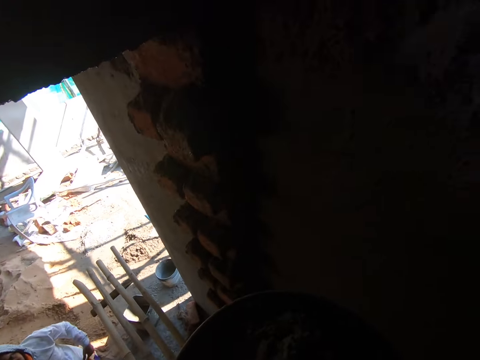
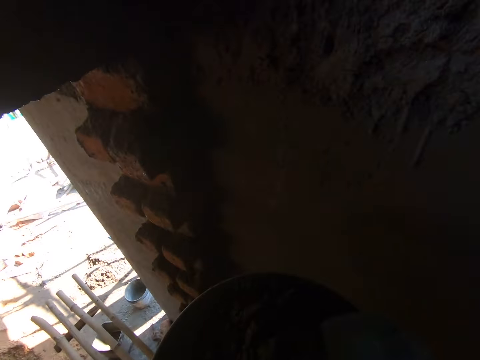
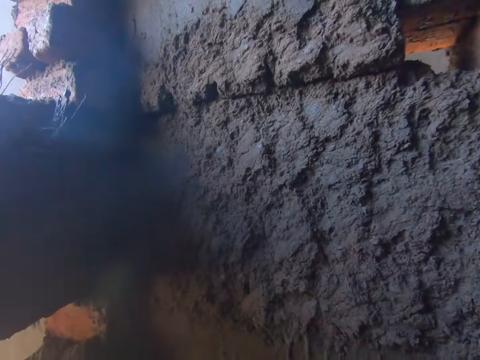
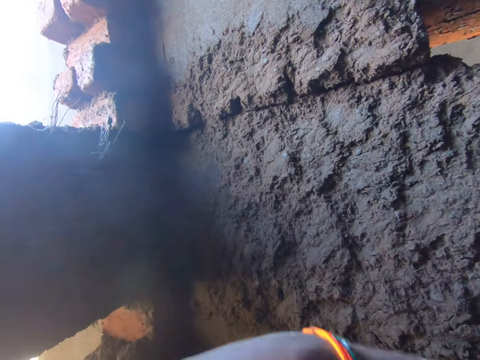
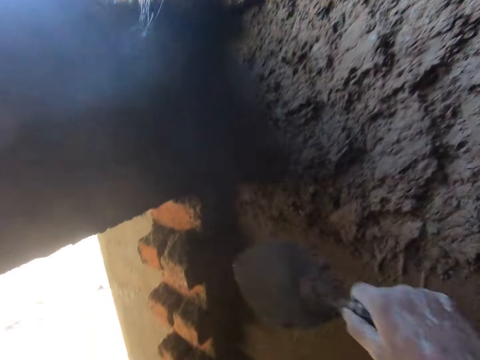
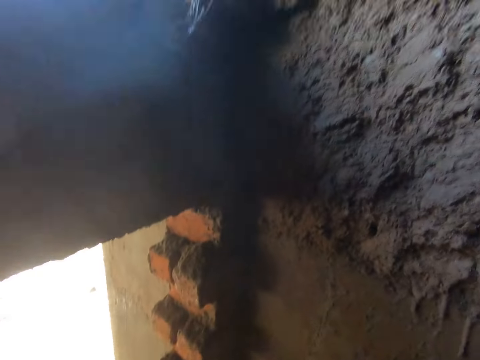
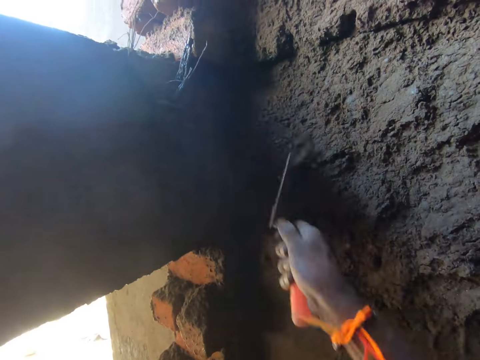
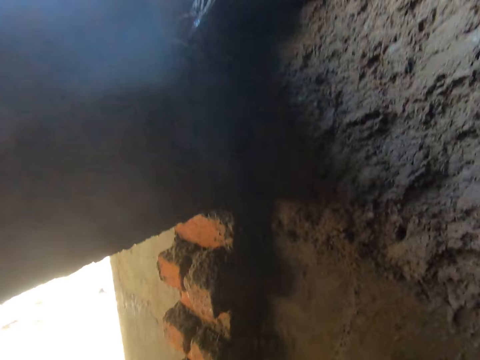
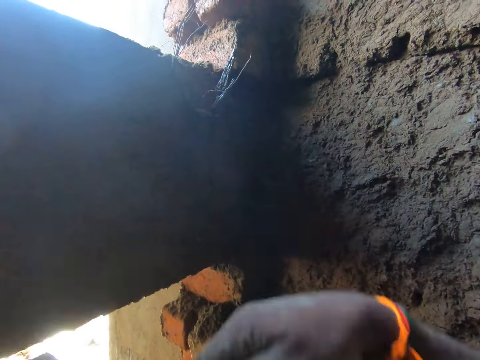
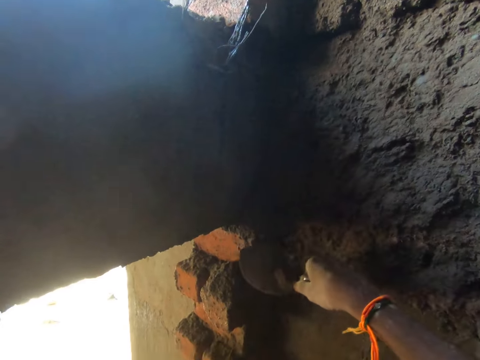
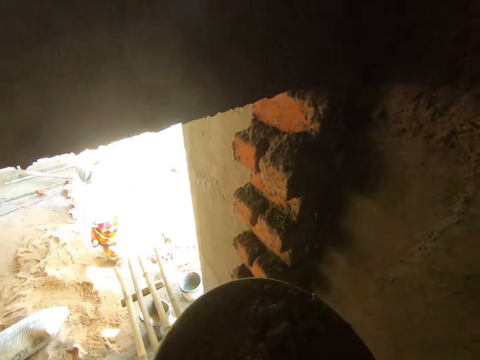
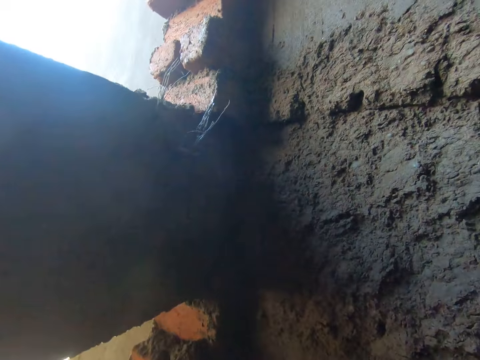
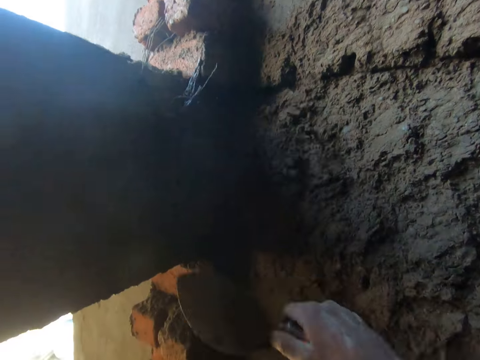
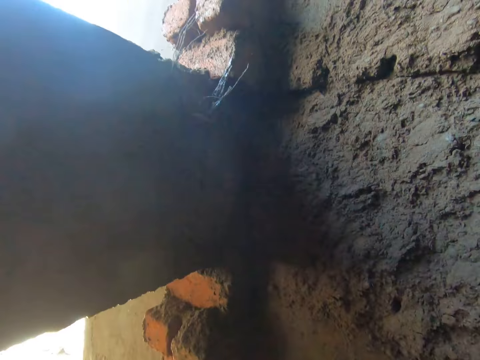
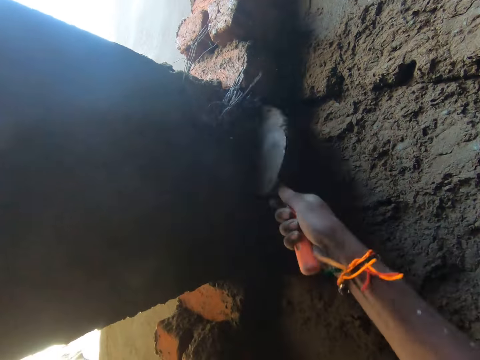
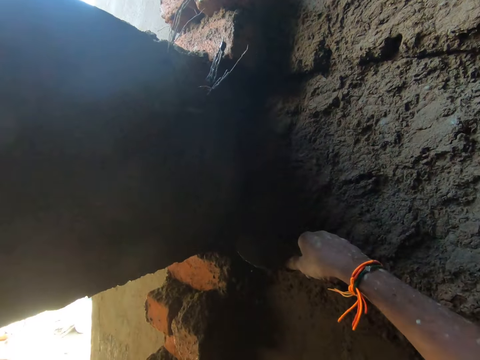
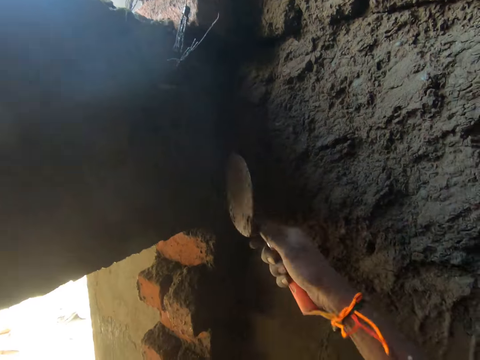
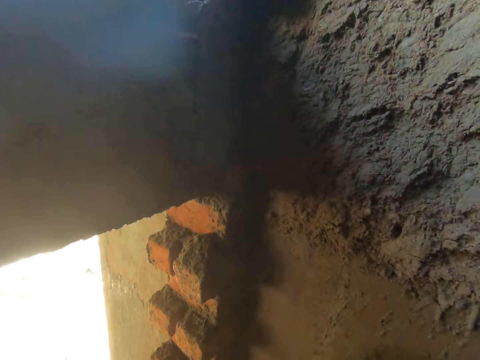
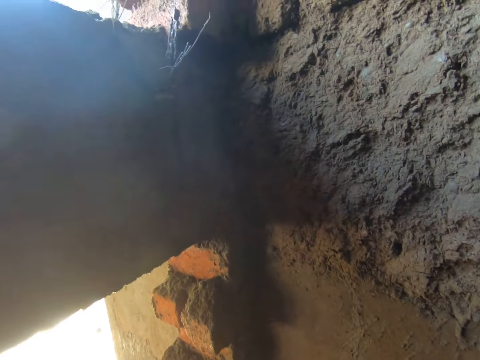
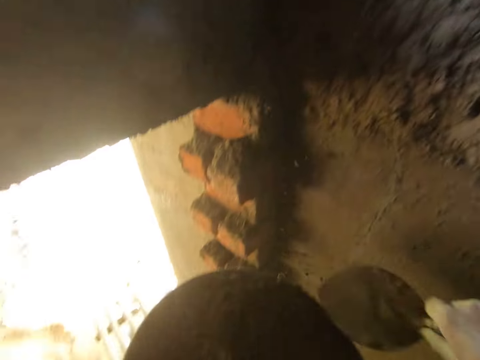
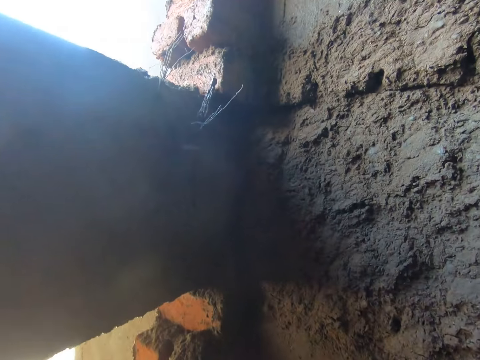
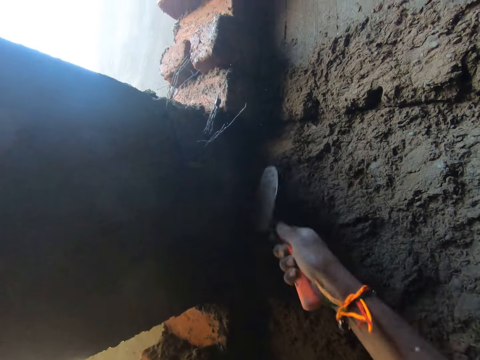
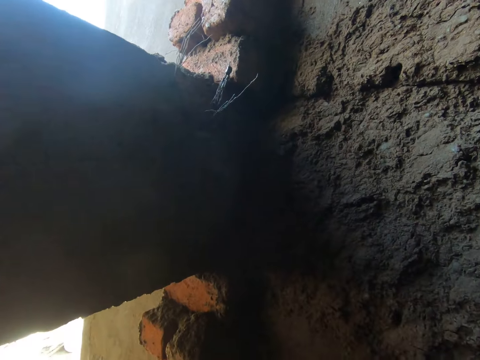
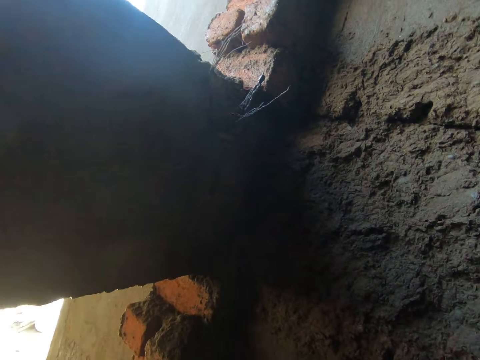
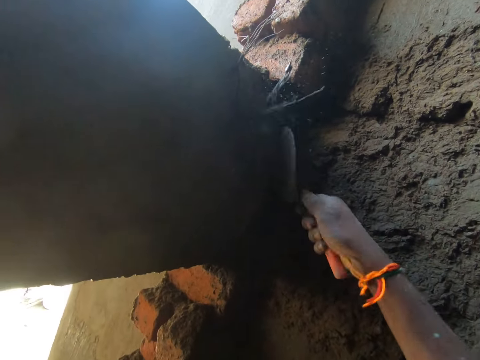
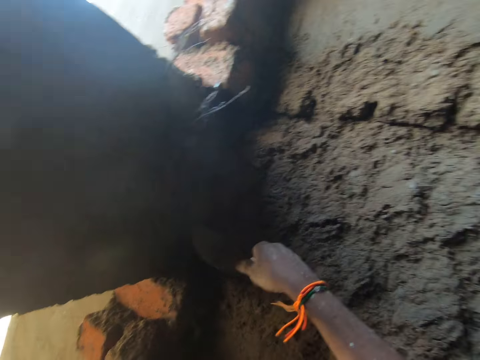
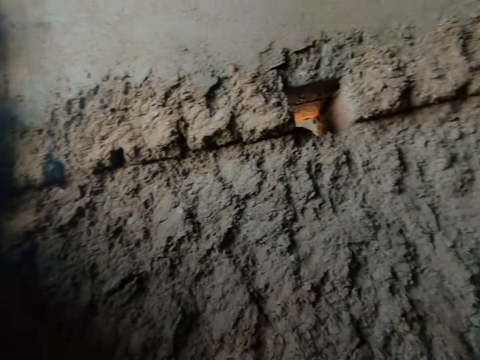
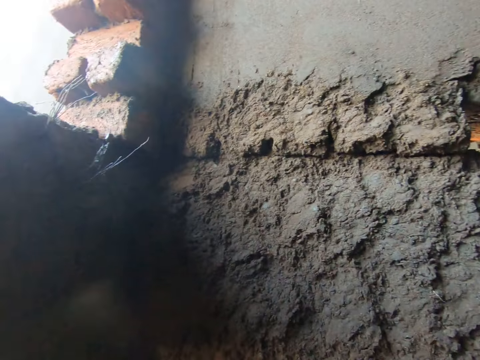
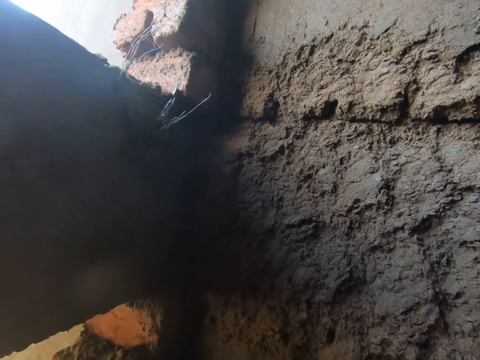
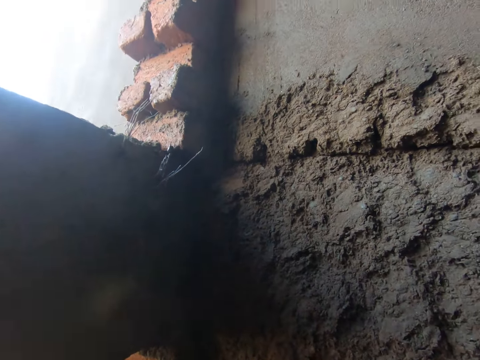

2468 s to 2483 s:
The camera wearer takes the mortar from the head pan with the hand trowel in his right hand. He pastes the mortar on the wall with the hand trowel in his right hand. He takes the mortar from the head pan with the hand trowel in his right hand. A lady moves around. The camera wearer pastes the mortar on the wall with the hand trowel in his right hand. He scoops the mortar. He throws the mortar on the wall. He takes the mortar from the head pan with the hand trowel in his right hand. He pastes the mortar on the wall with the hand trowel in his right hand. He scoops the mortar. He throws the mortar on the wall. He takes the mortar from the head pan with the hand trowel in his right hand. He pastes the mortar on the wall with the hand trowel in his right hand. He scoops the mortar. He throws the mortar on the wall. He scoops the mortar. He throws the mortar on the wall. He scoops the mortar.

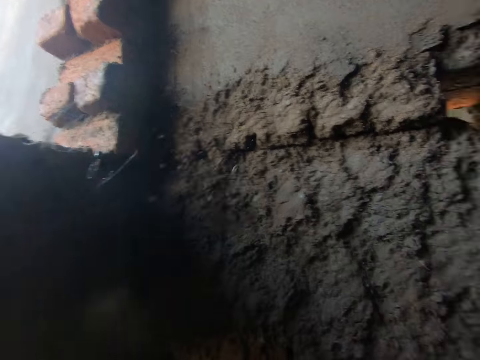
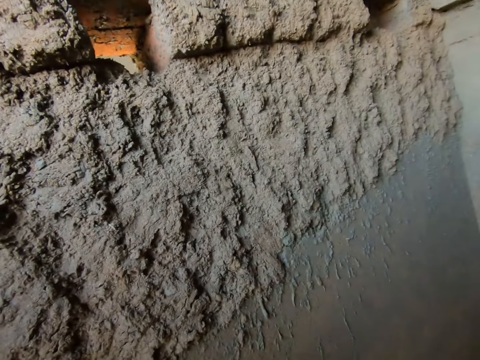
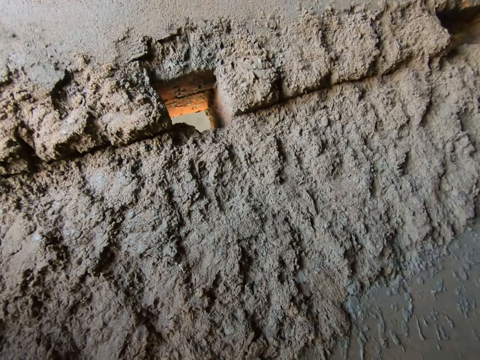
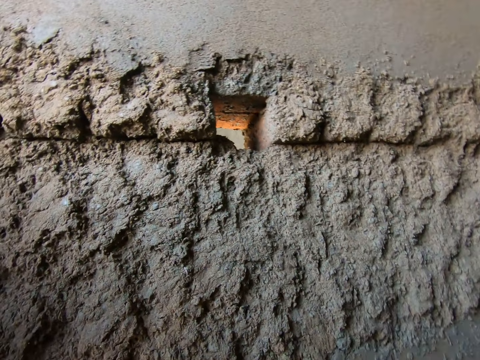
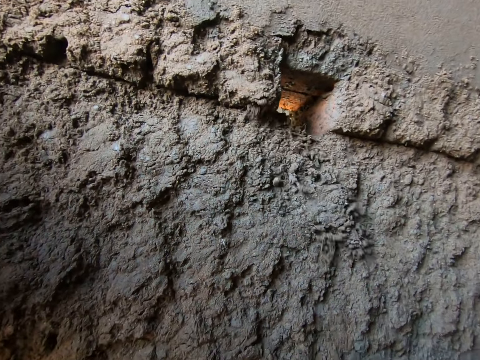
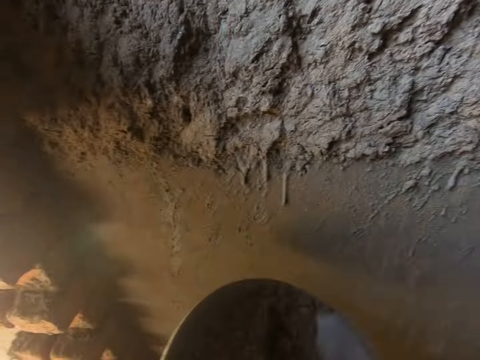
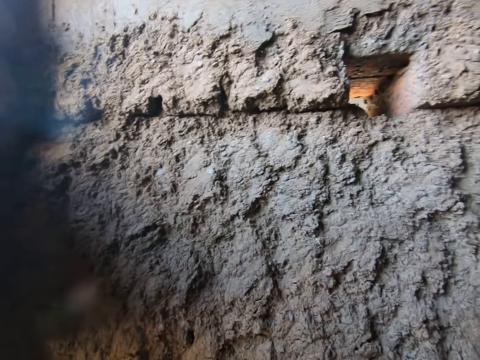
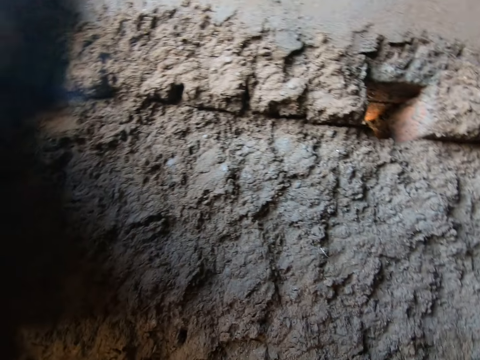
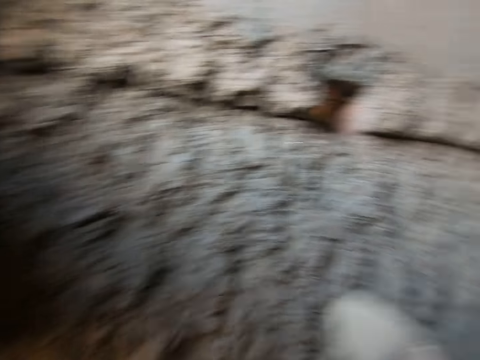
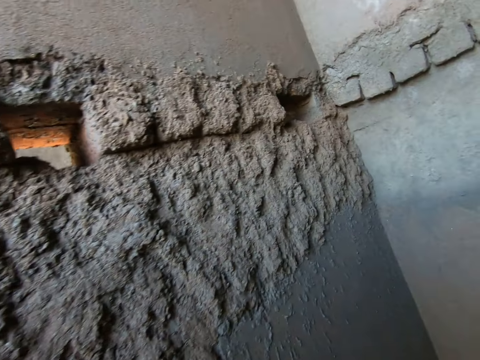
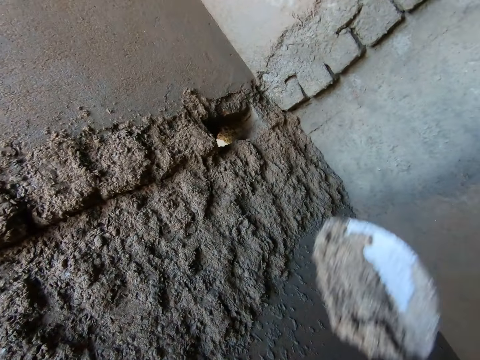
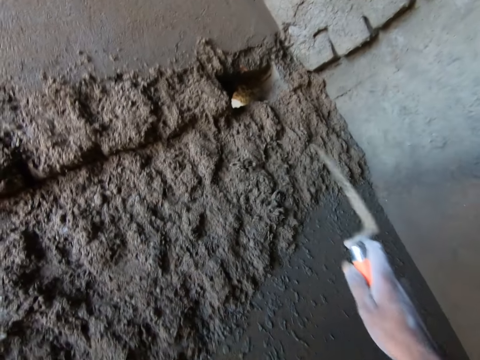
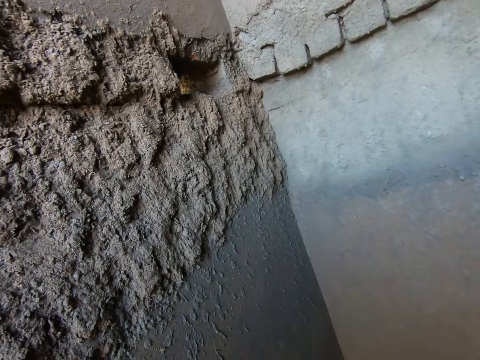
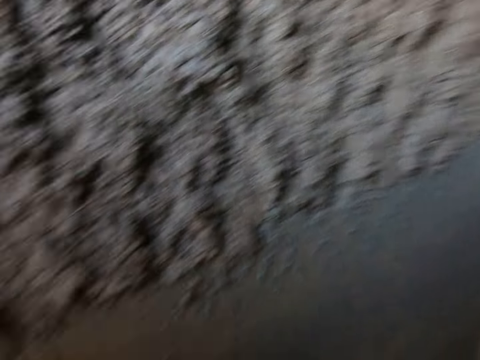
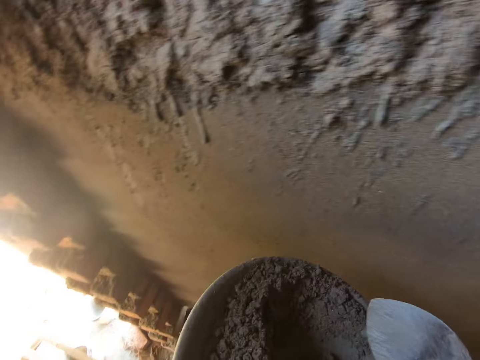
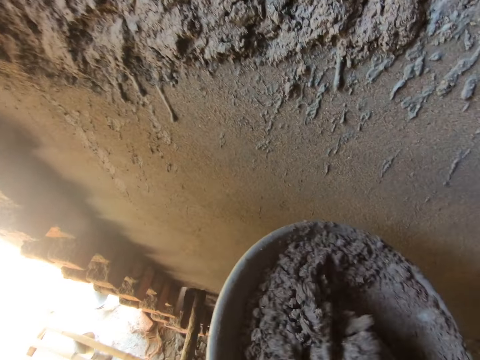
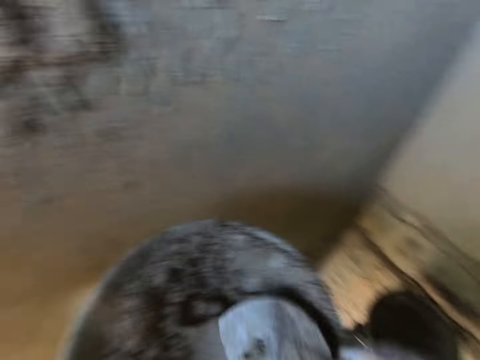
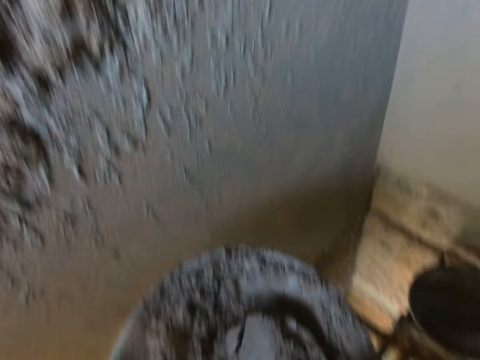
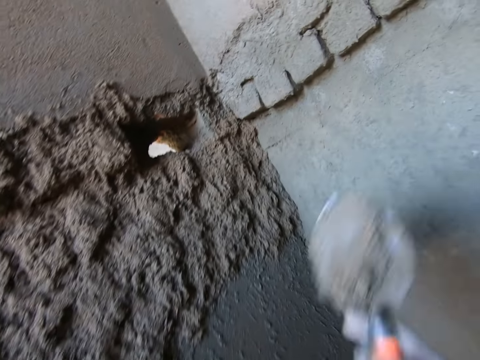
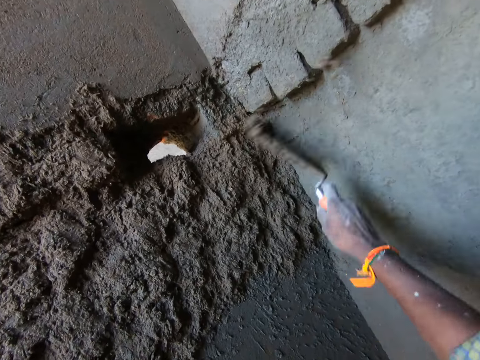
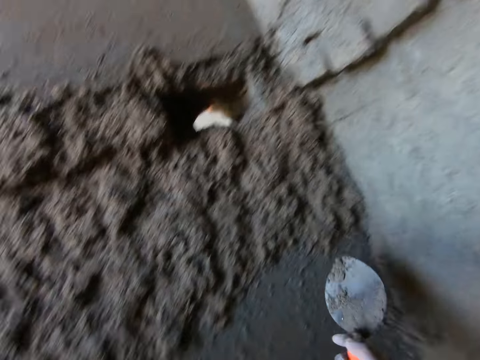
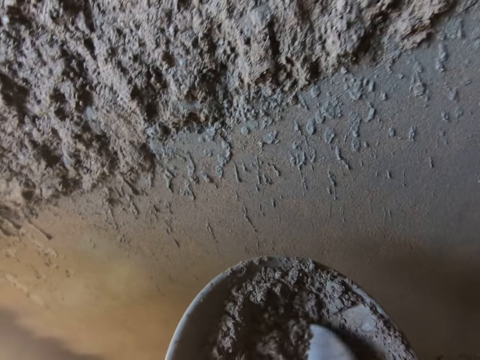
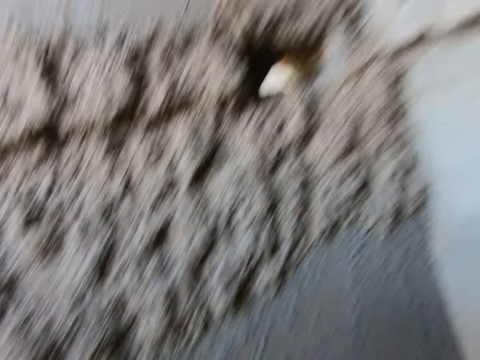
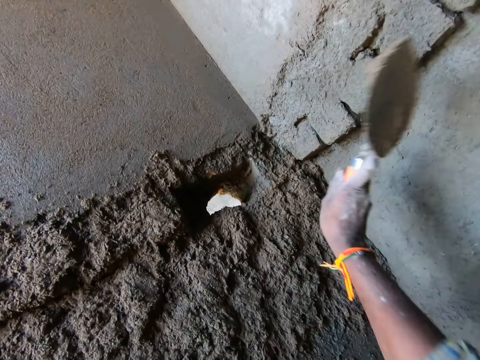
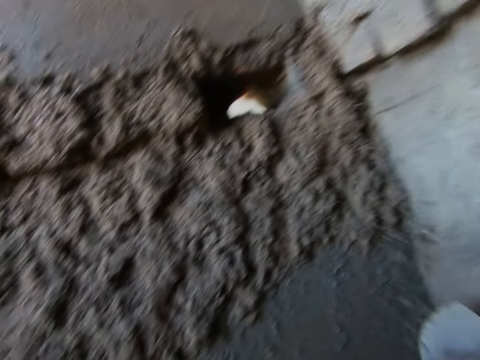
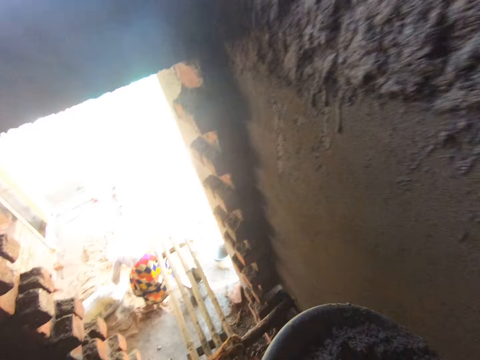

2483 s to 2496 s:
The camera wearer throws mortar on the wall. He scoops the mortar. He throws the mortar on the wall. He takes the mortar from the head pan with the hand trowel in his right hand. He pastes the mortar on the wall with the hand trowel in his right hand. He scoops the mortar. He throws the mortar on the wall. He mixes the mortar in the head pan with the hand trowel in his right hand. He looks around. He scoops the mortar. He pastes the mortar on the wall with the hand trowel in his right hand. He takes the mortar from the head pan with the hand trowel in his right hand. He pastes the mortar on the wall with the hand trowel in his right hand.
